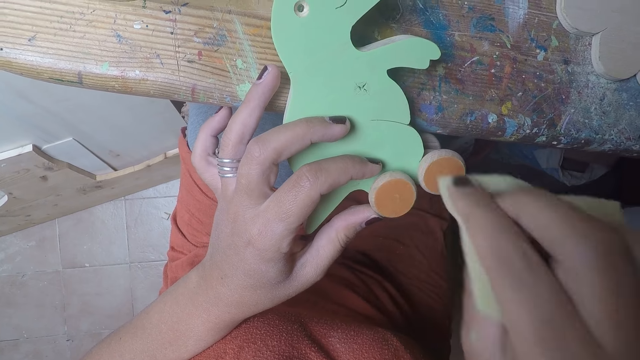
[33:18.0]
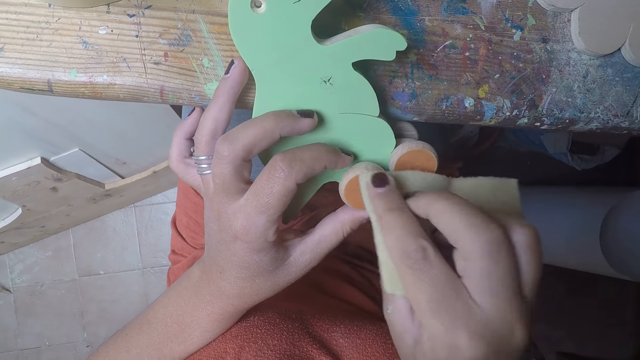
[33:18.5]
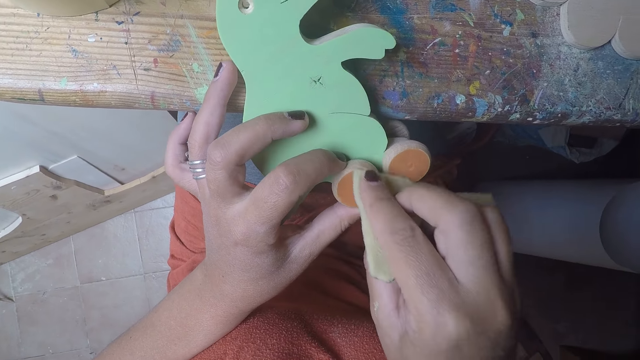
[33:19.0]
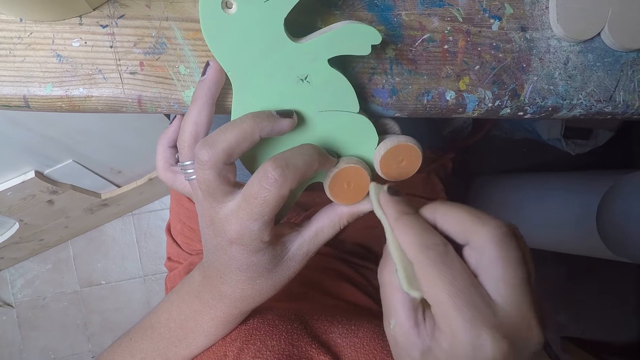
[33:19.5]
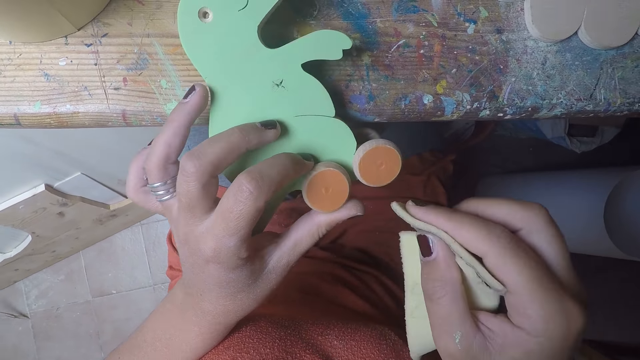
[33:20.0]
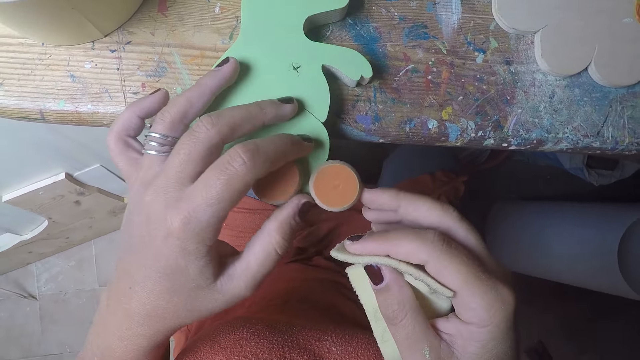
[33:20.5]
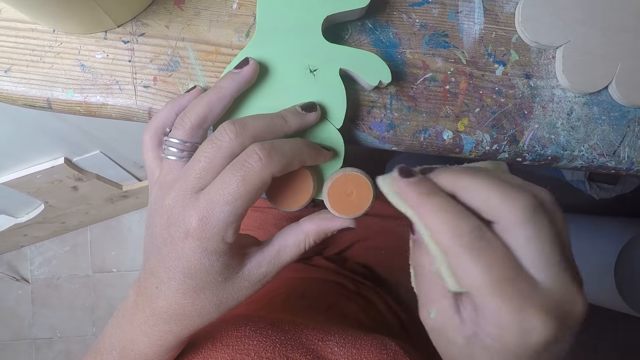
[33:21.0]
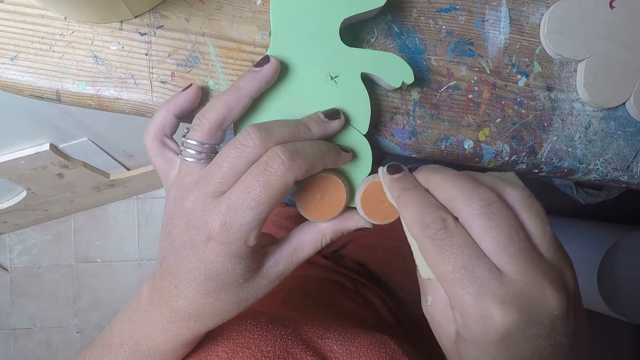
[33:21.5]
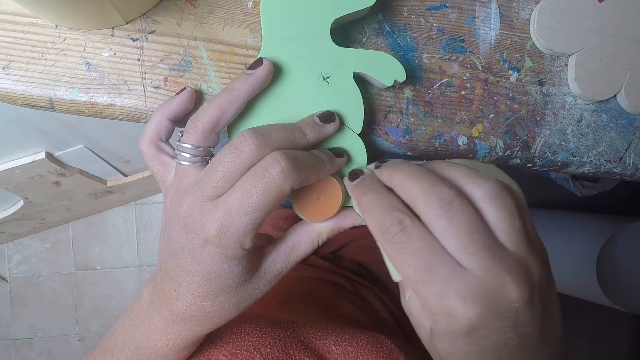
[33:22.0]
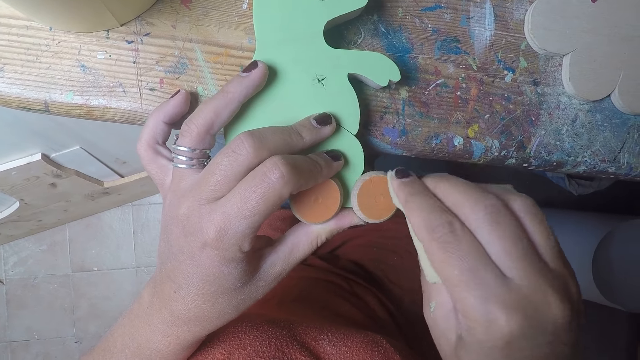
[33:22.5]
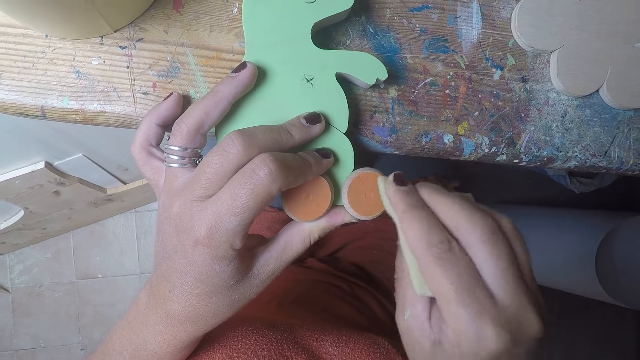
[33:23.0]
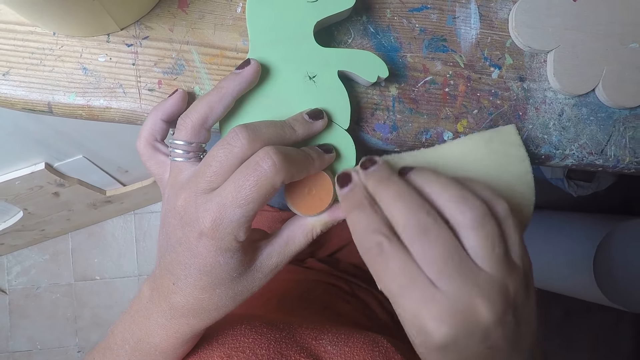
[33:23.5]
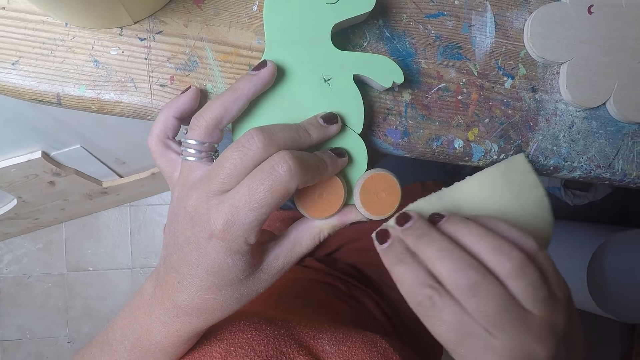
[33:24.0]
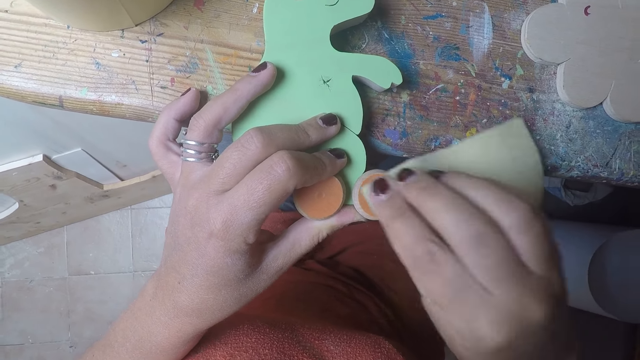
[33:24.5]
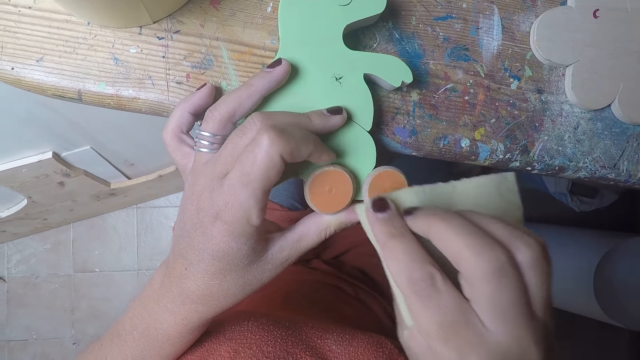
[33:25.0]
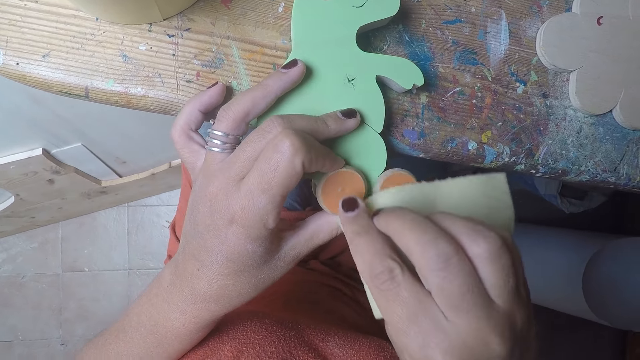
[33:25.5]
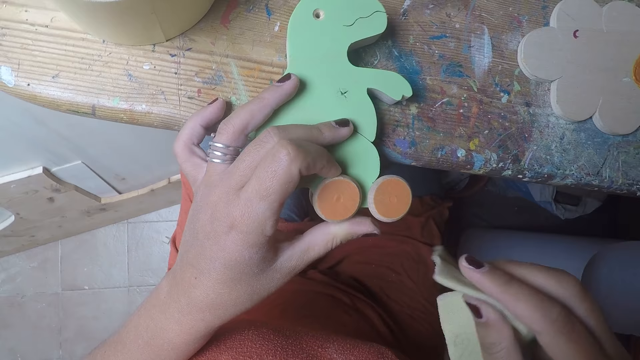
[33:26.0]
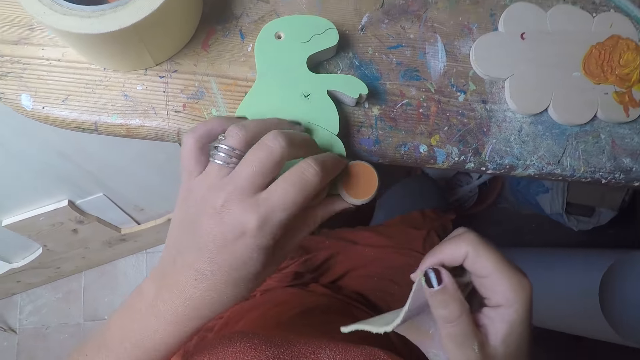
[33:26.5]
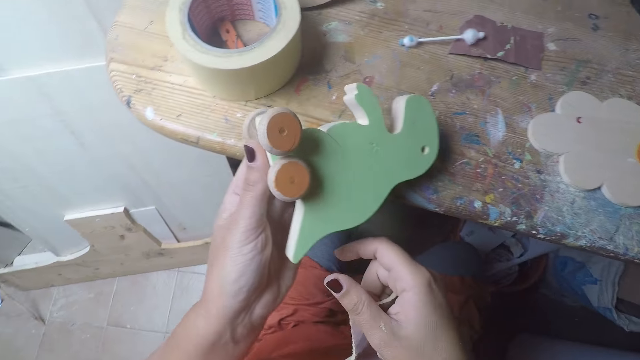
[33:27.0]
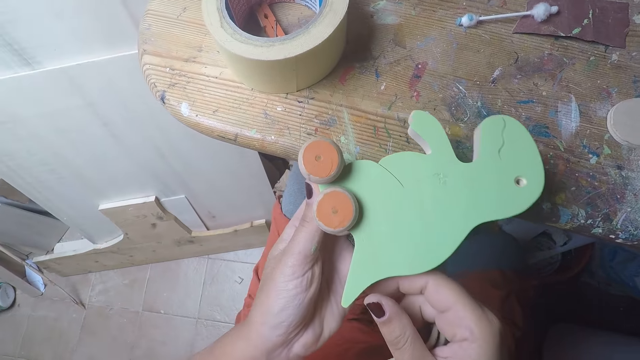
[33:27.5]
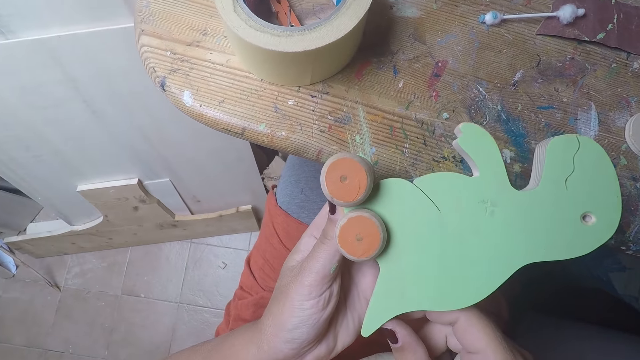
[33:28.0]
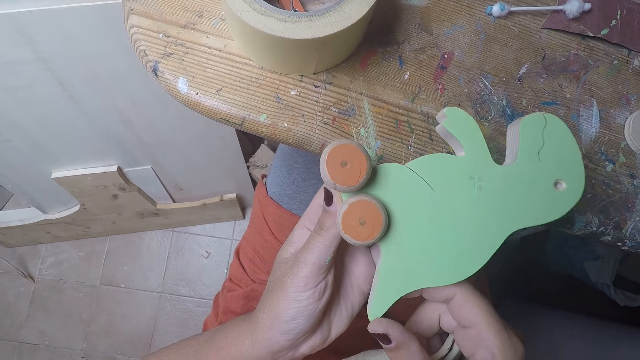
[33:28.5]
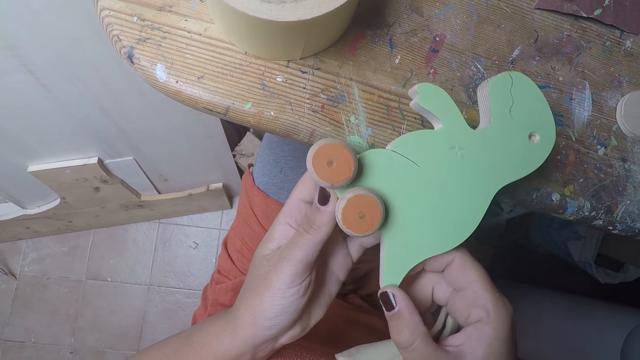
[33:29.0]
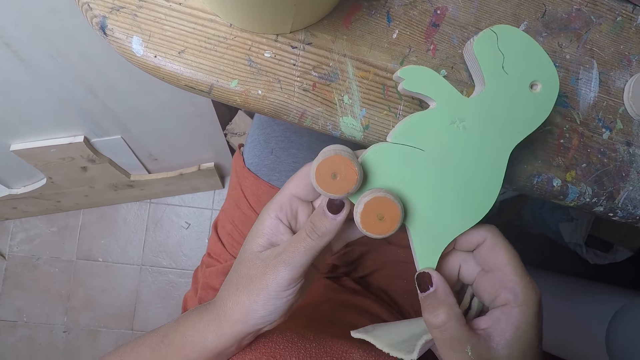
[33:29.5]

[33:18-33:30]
The camera wearer turns the wooden dinosaur in her left hand.

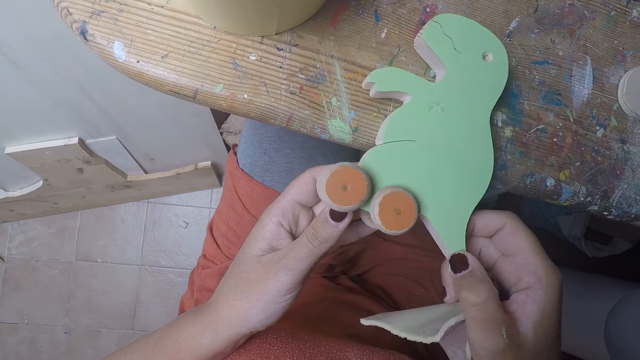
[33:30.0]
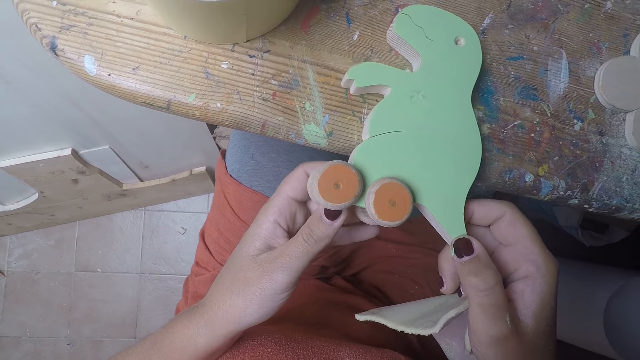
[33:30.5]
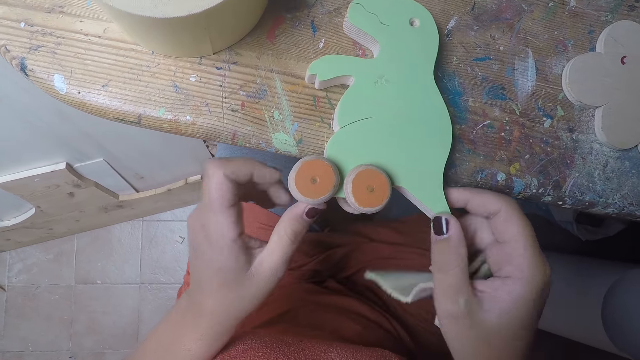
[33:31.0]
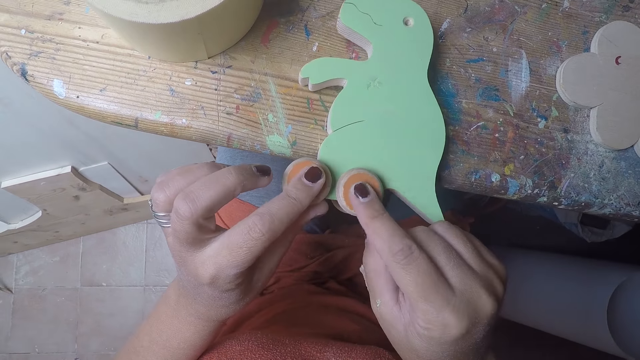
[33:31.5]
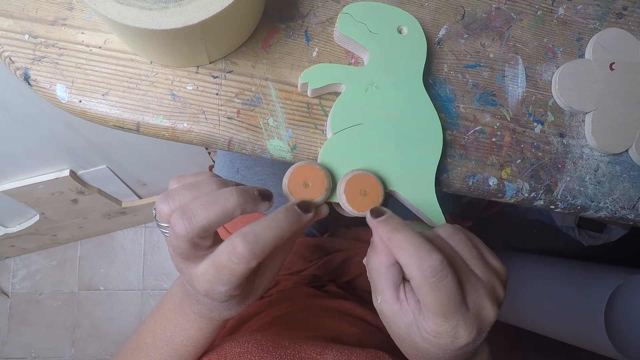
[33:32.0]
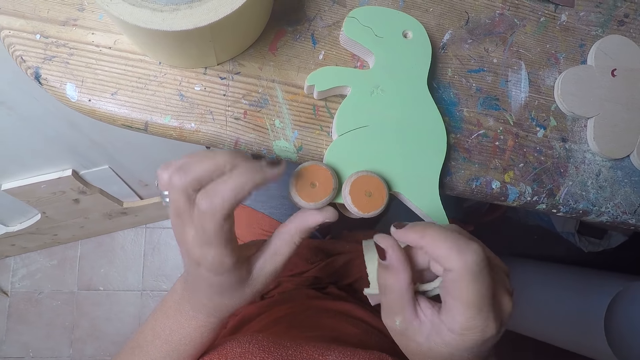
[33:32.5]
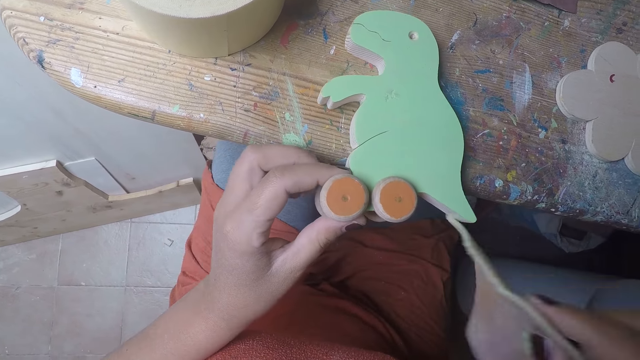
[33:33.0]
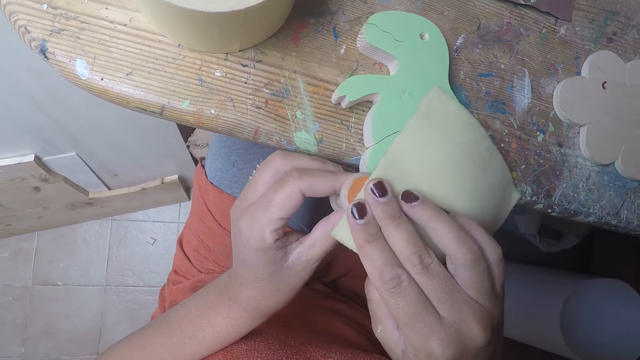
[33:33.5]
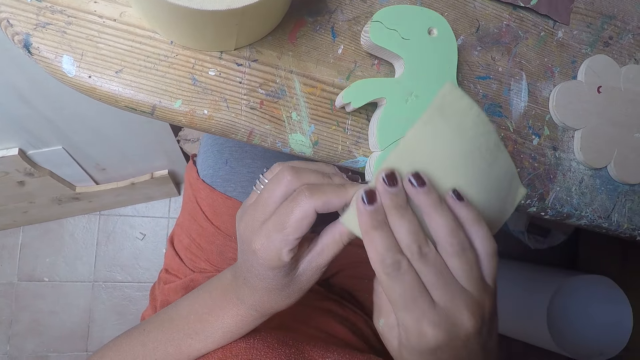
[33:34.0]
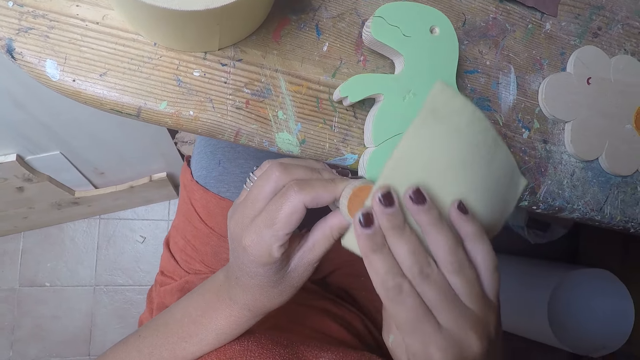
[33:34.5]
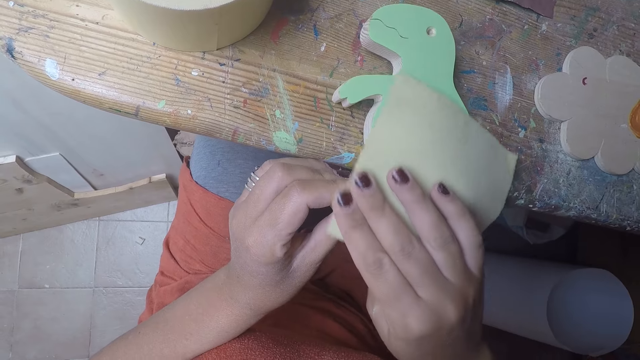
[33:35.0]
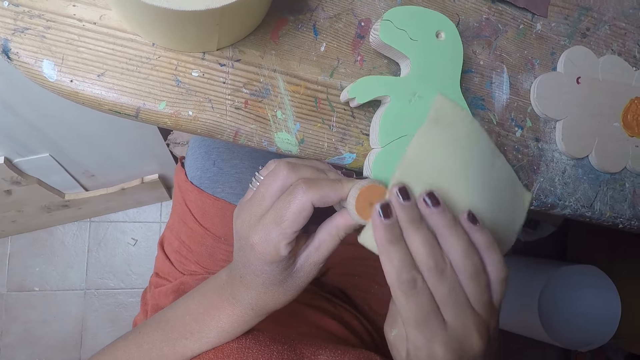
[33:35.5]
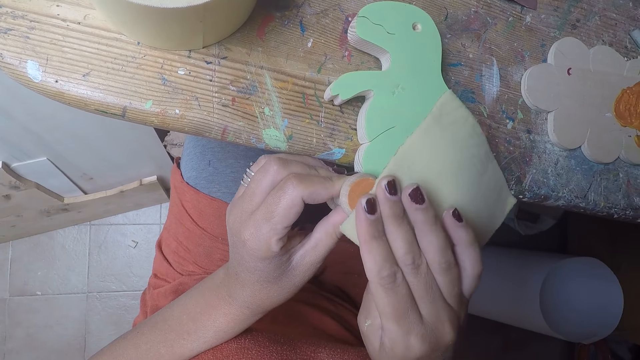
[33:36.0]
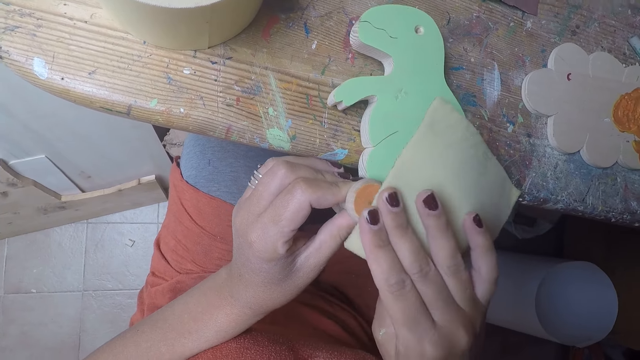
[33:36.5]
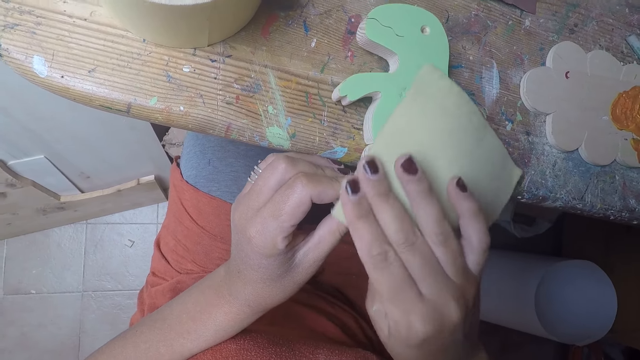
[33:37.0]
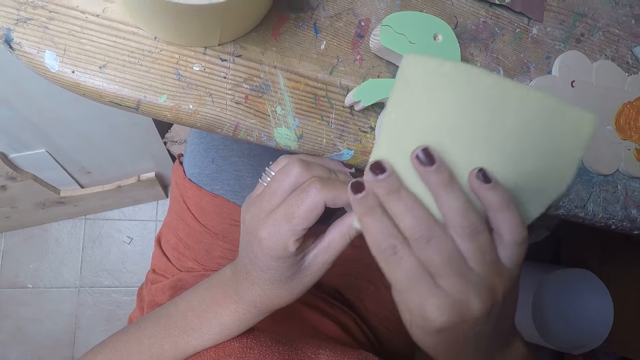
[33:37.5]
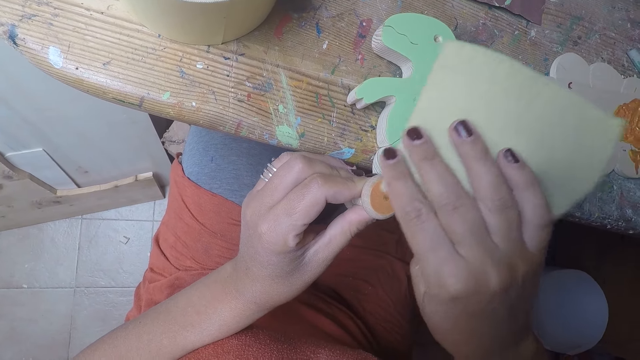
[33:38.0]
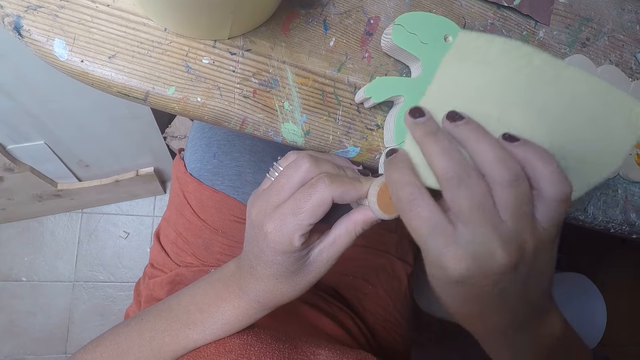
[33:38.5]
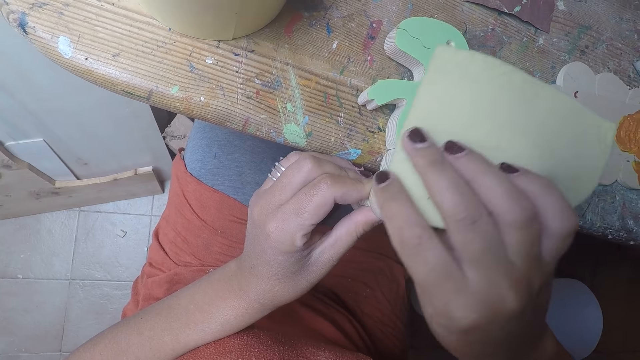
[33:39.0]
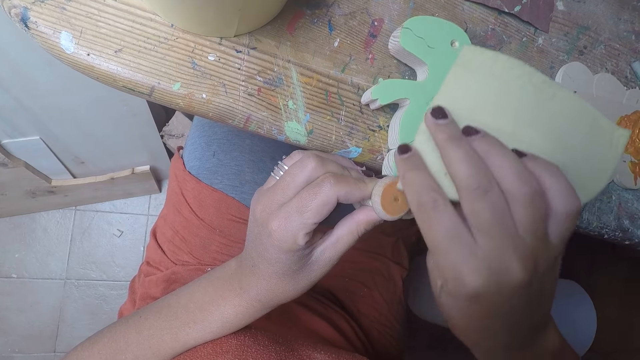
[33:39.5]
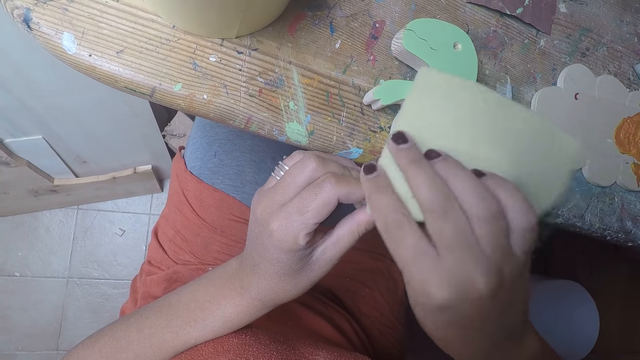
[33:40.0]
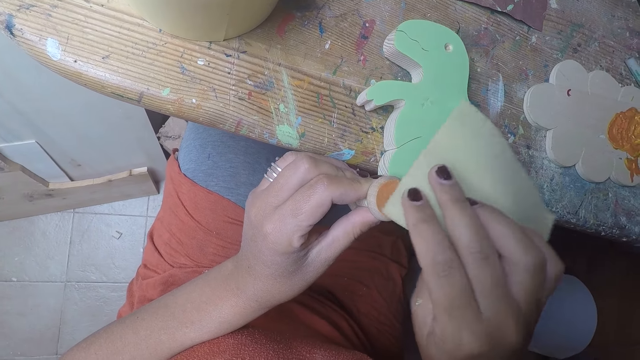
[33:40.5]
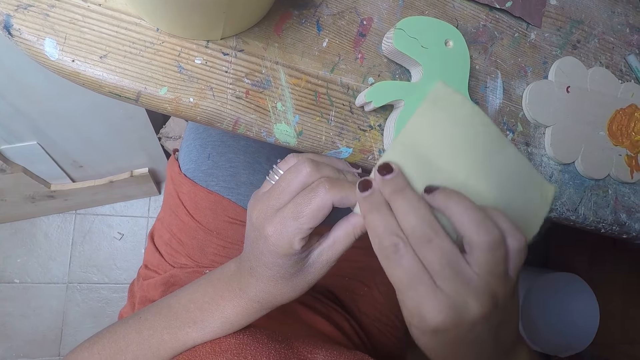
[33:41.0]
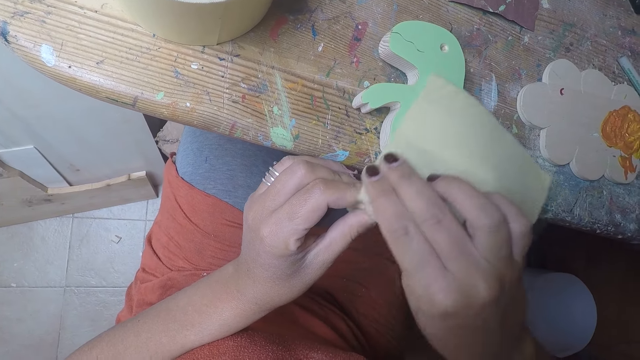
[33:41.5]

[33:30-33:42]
The camera wearer rubs both fingers on the round wood of the wooden dinosaur. She sands the round wood of the wooden dinosaur with her right hand. She wipes the wood craft using a sponge.
